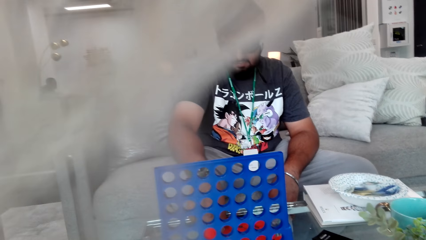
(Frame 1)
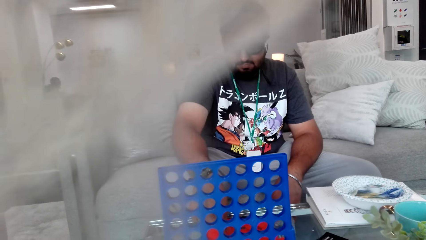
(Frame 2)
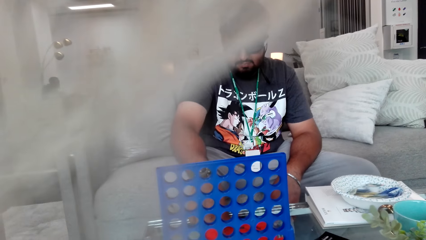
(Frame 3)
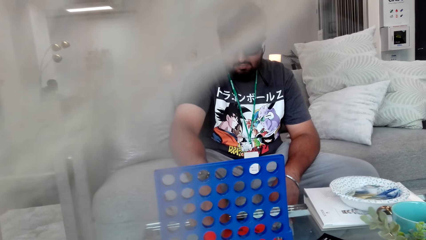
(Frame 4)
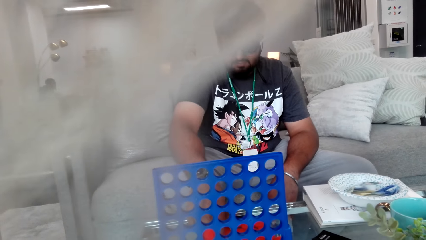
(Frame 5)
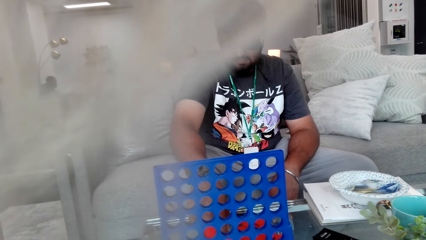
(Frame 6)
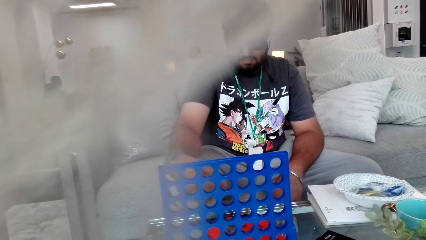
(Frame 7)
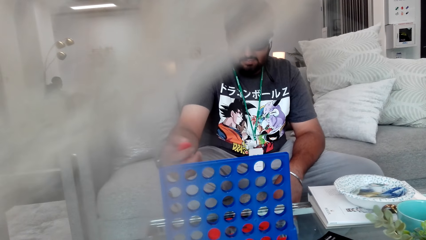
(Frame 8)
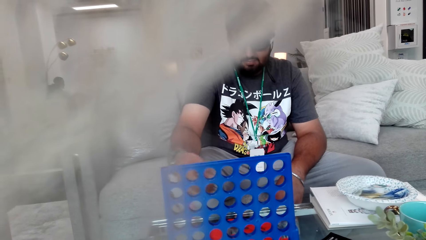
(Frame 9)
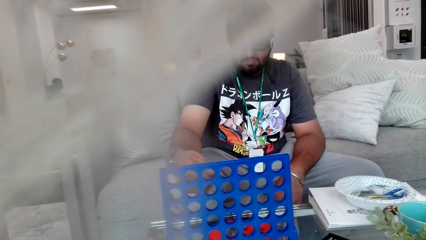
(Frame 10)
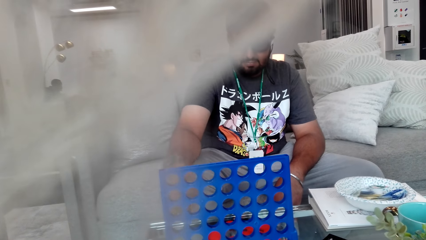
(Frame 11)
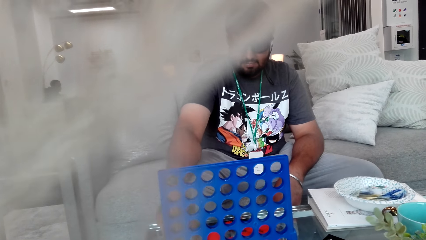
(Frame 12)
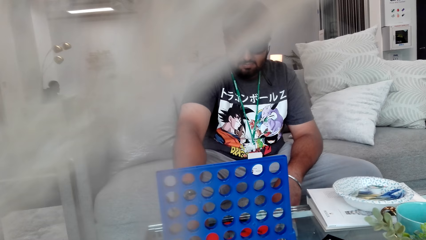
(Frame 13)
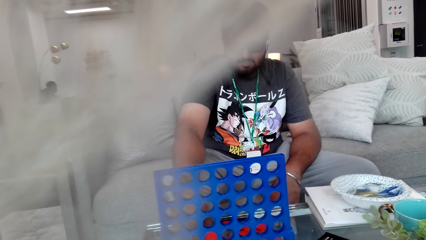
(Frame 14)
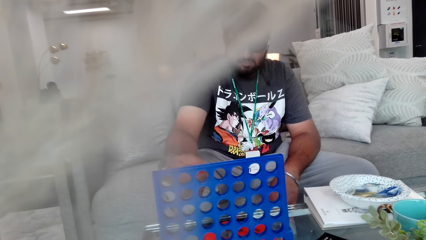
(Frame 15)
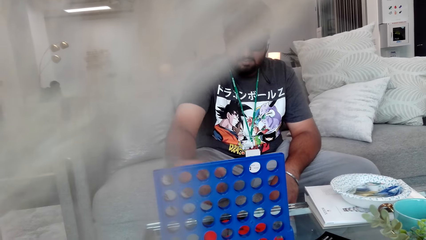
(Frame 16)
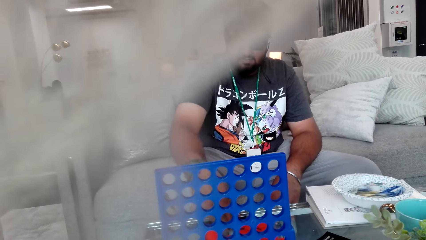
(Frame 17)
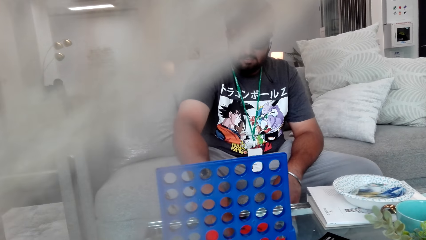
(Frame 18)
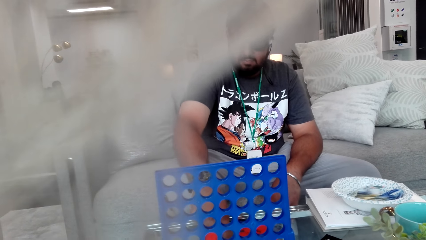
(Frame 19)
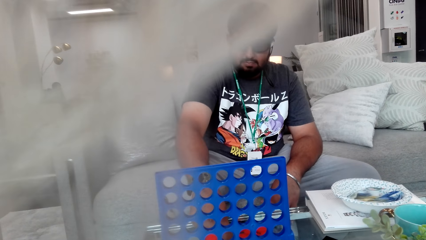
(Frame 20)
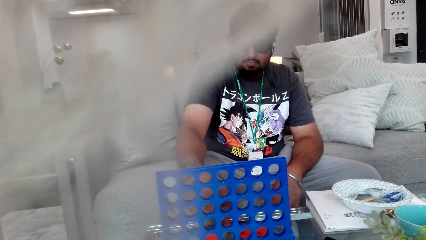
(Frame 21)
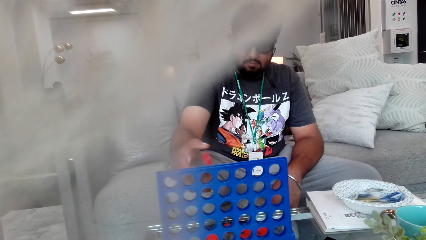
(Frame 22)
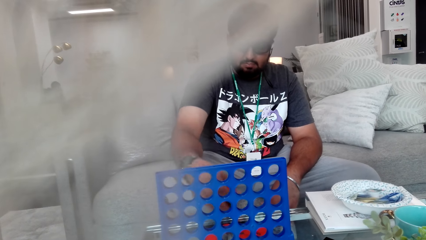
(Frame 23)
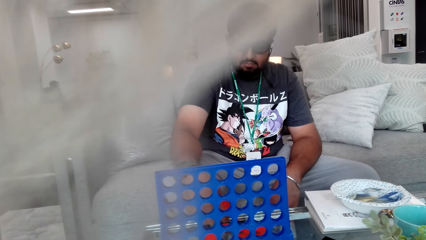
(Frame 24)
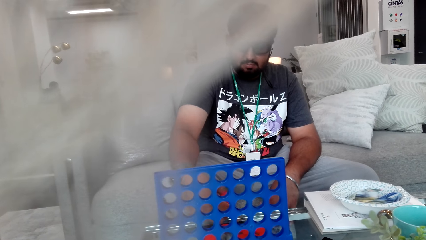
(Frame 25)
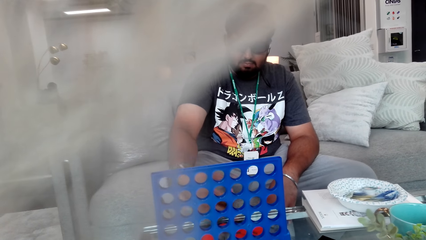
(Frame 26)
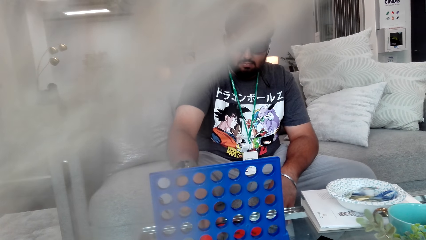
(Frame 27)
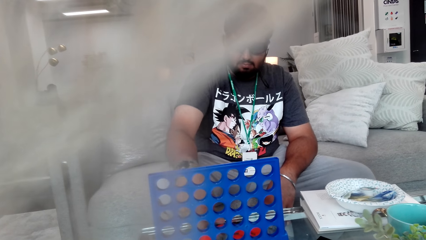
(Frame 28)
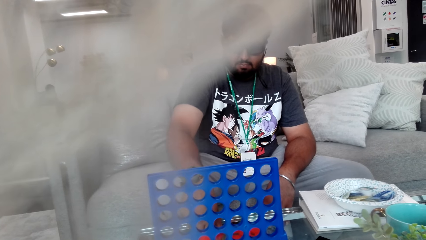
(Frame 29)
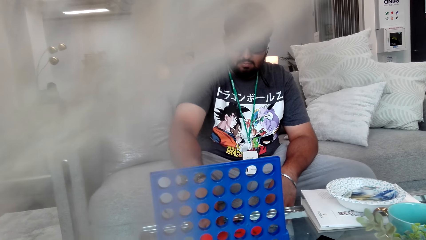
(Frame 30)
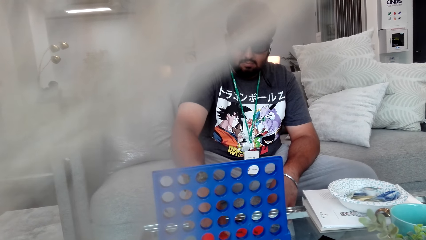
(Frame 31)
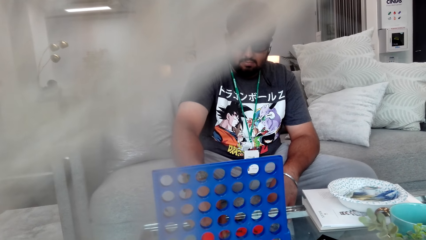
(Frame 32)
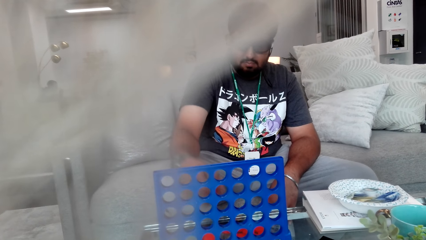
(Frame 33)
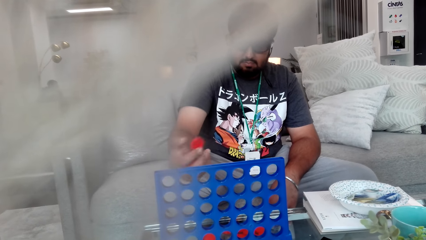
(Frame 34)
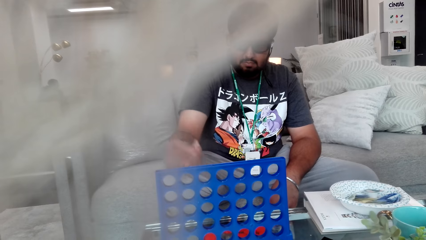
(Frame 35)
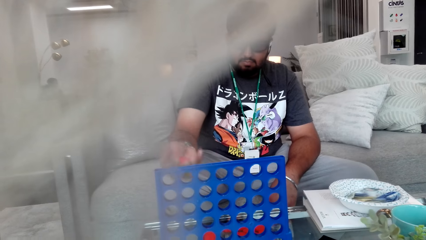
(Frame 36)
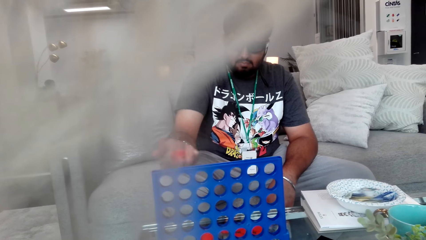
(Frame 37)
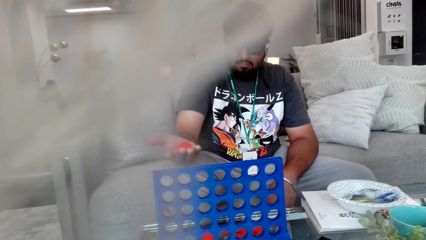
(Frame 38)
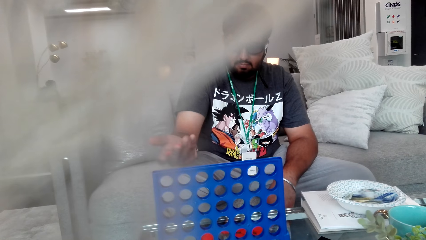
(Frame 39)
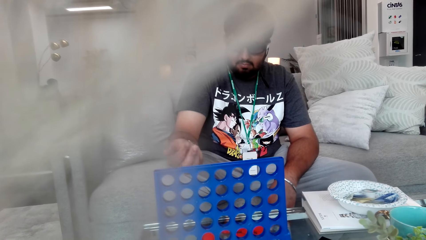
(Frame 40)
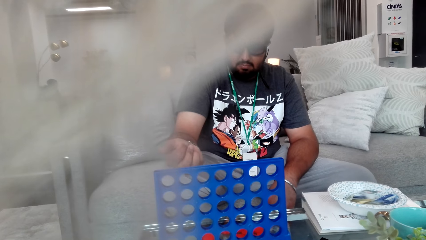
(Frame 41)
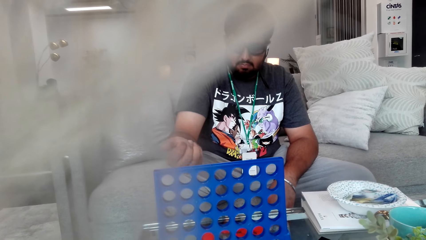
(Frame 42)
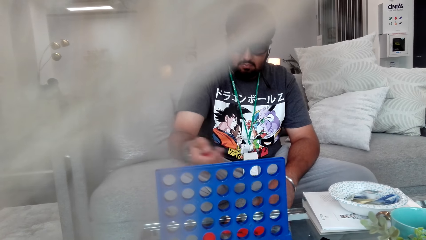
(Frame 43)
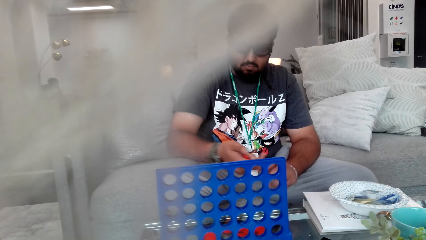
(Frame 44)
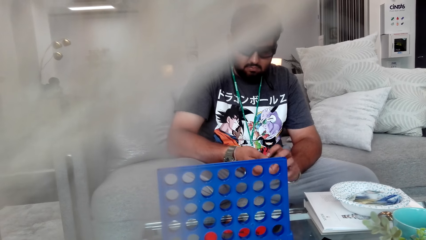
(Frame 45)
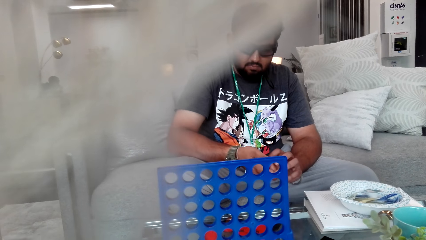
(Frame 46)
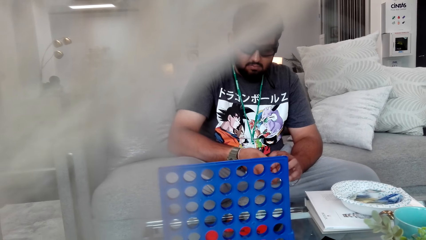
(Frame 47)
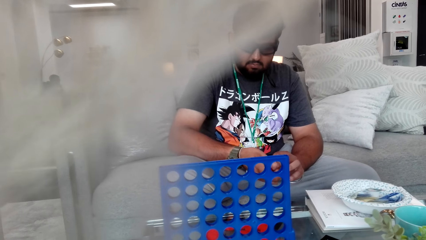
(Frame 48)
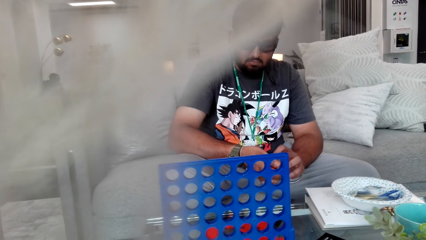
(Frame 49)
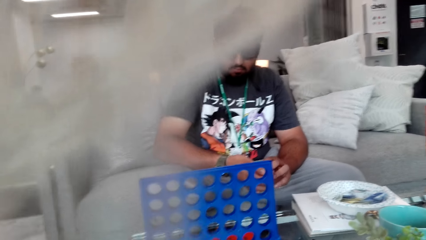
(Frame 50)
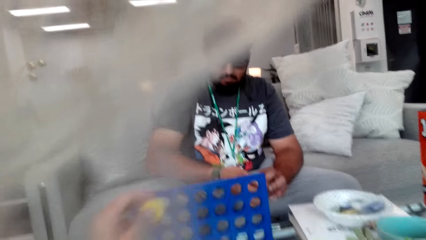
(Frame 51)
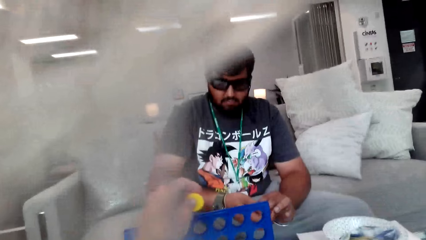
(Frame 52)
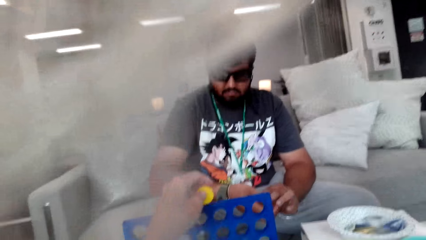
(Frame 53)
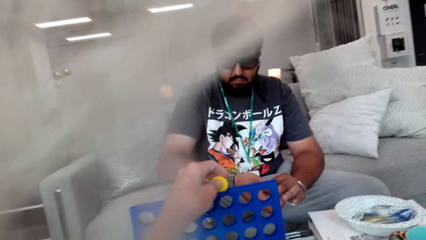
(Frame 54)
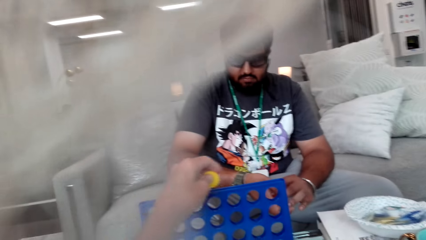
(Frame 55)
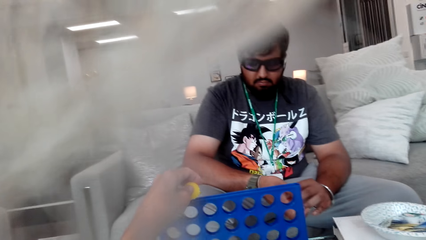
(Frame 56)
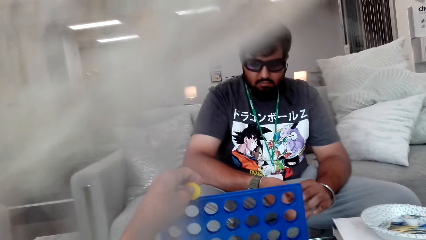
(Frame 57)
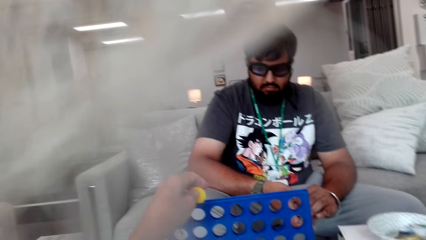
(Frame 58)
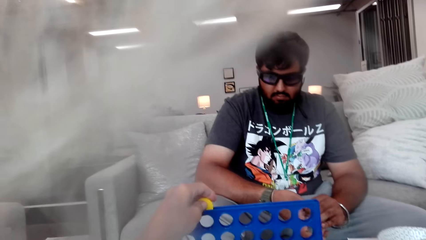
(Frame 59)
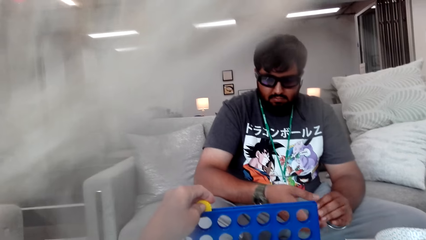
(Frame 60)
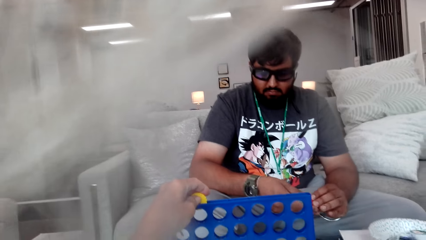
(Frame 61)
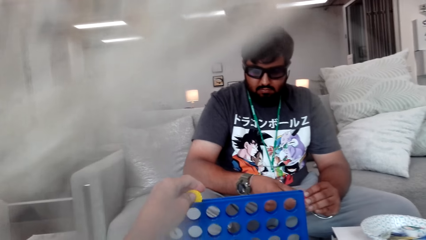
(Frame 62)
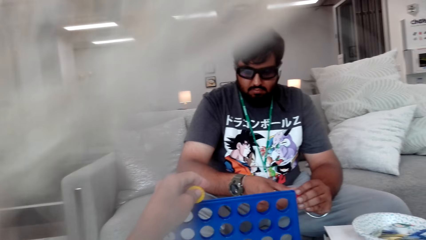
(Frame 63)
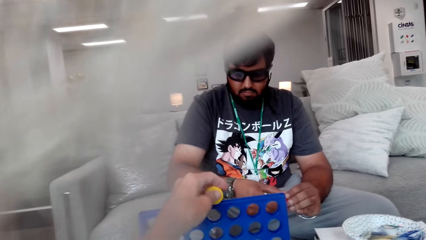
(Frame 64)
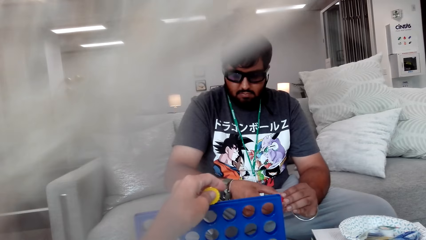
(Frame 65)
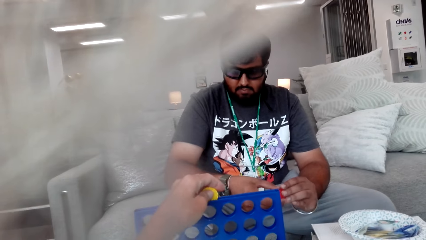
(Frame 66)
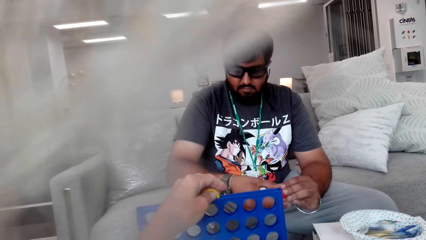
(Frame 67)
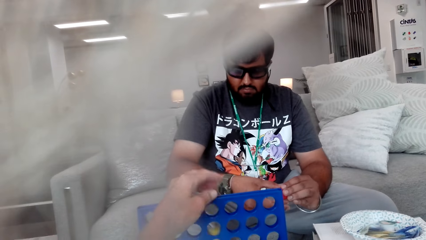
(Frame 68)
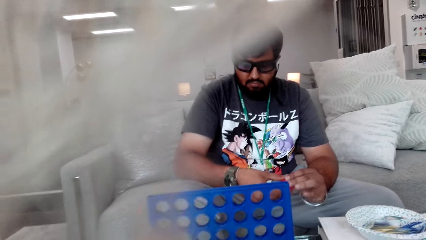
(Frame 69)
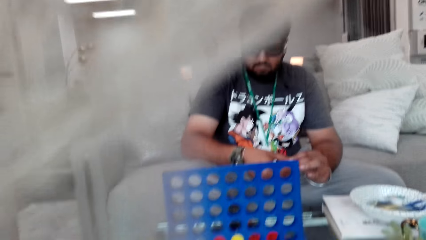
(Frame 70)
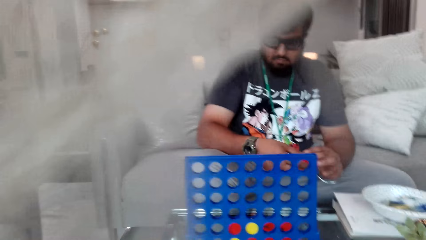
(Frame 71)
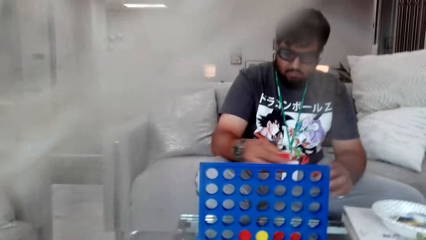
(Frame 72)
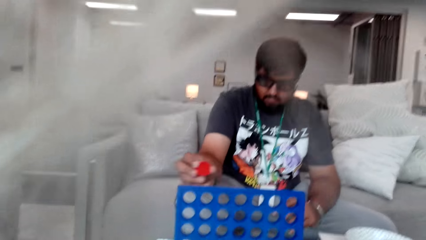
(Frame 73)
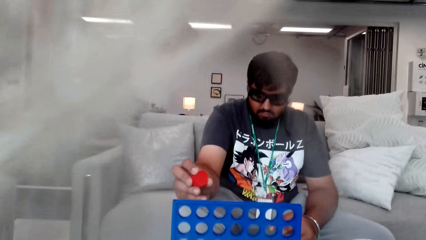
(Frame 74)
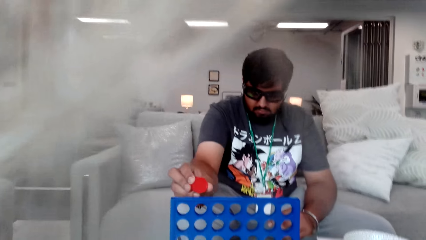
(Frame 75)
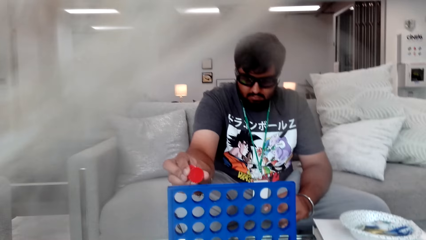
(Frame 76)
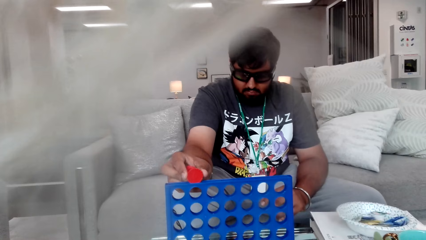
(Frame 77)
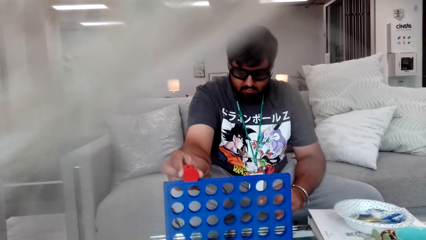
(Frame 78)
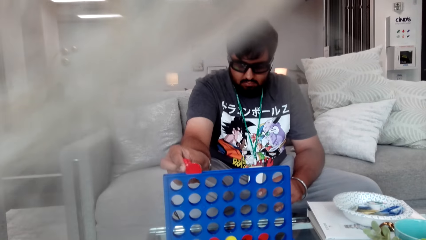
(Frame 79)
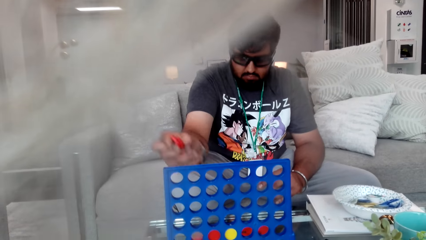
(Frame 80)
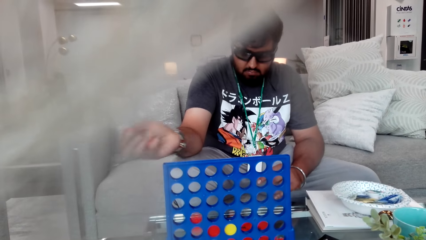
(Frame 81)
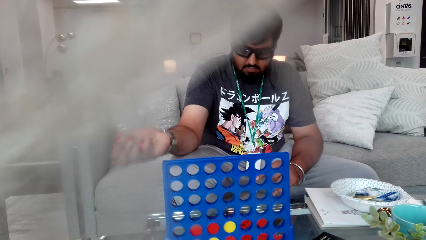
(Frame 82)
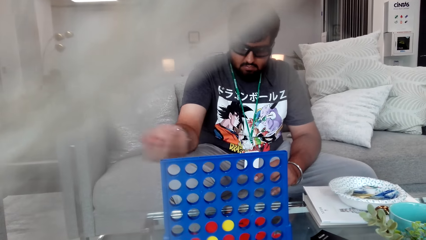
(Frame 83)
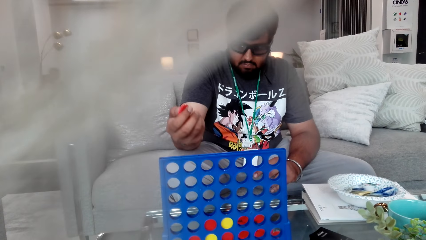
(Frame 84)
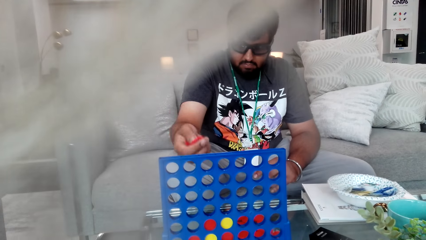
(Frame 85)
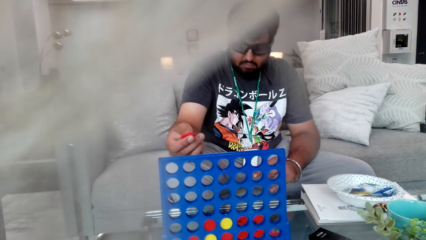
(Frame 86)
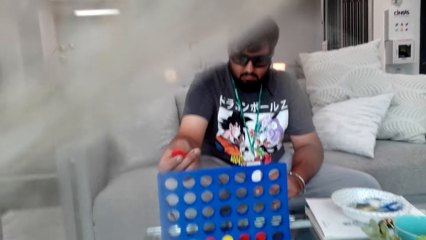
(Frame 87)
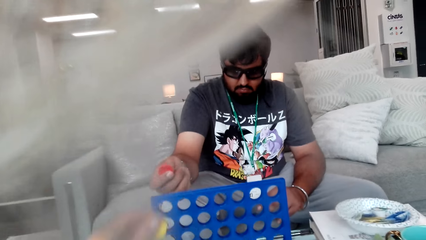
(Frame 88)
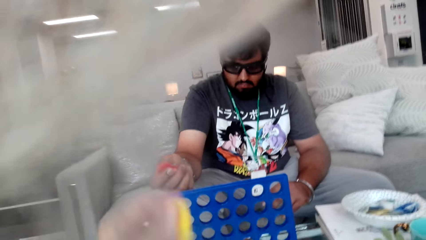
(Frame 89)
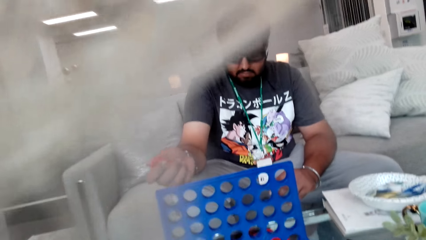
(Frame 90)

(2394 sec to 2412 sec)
A man moves pieces. The man holds game chips. The camera wearer drops a piece in the board. They play the Connect 4 game. The man drops a piece in the board.
